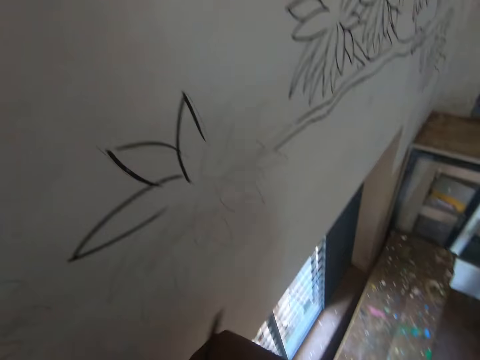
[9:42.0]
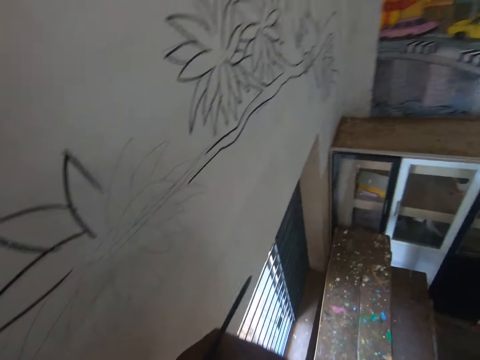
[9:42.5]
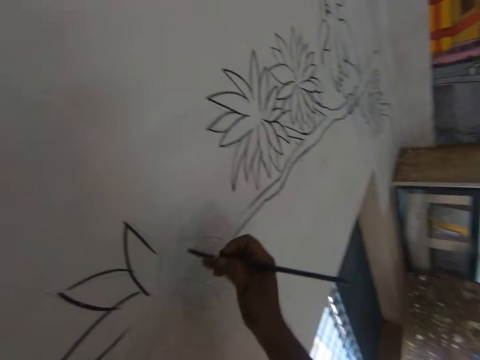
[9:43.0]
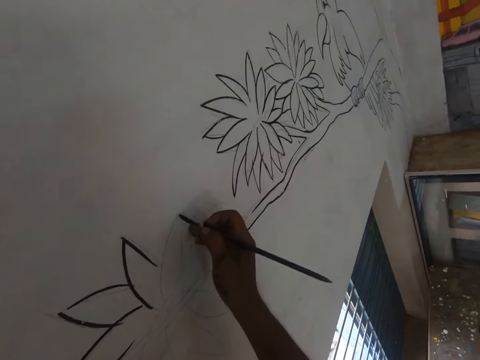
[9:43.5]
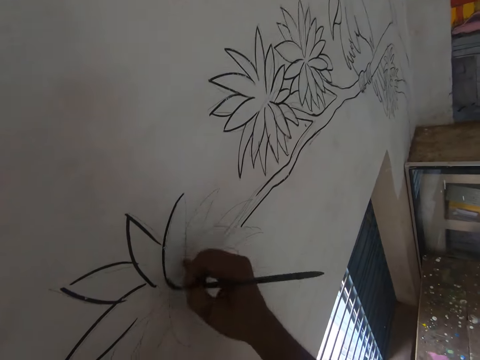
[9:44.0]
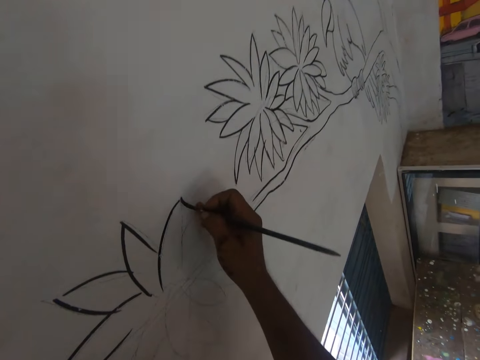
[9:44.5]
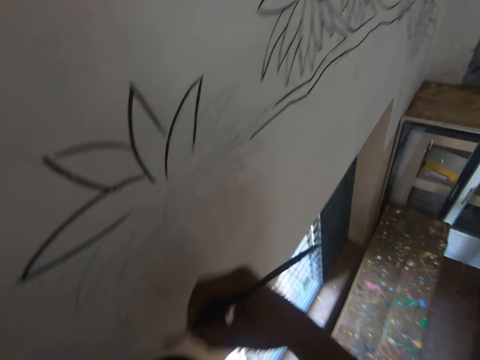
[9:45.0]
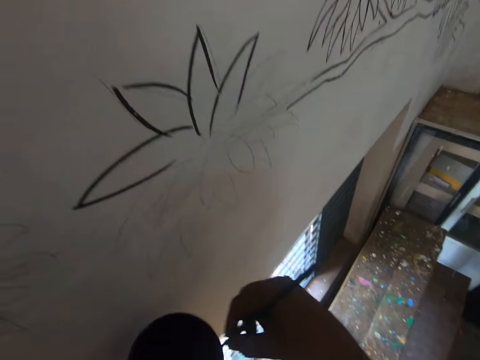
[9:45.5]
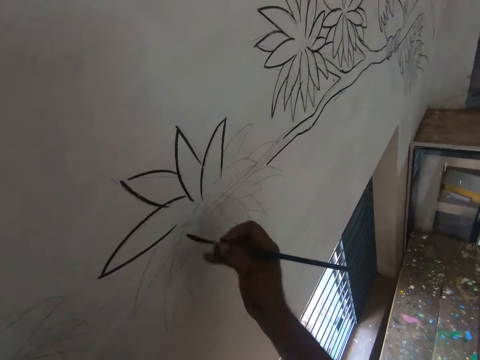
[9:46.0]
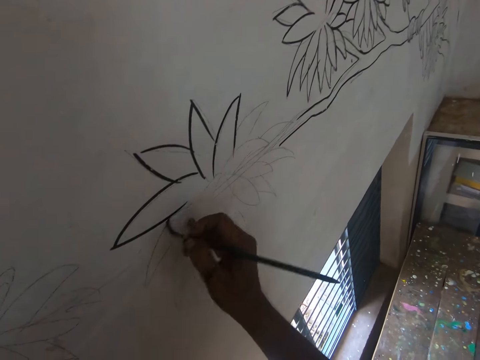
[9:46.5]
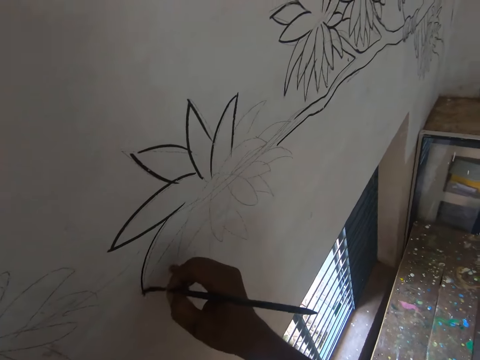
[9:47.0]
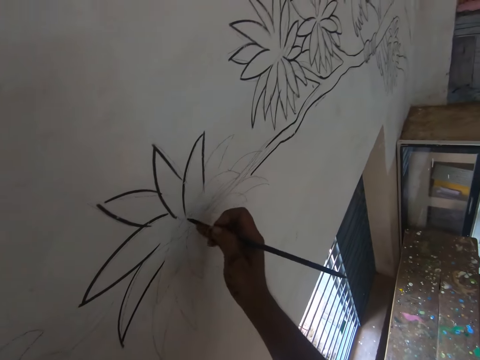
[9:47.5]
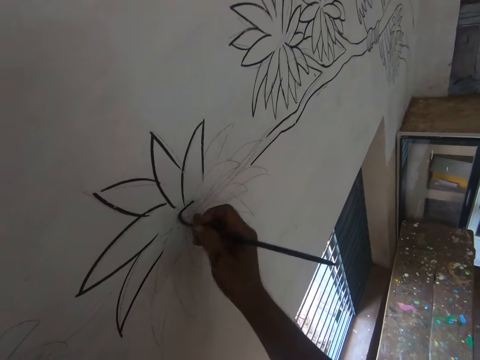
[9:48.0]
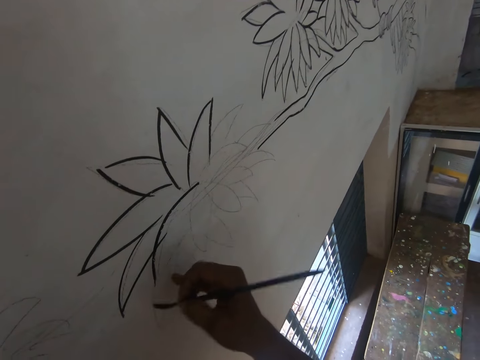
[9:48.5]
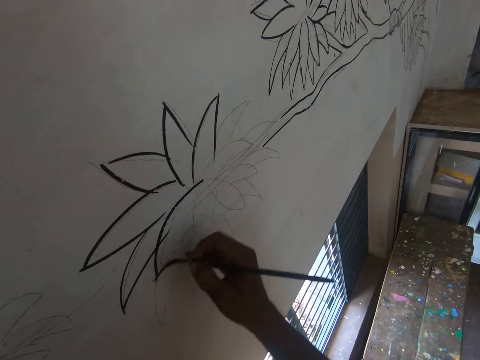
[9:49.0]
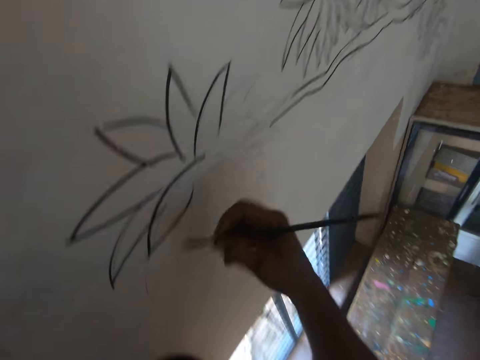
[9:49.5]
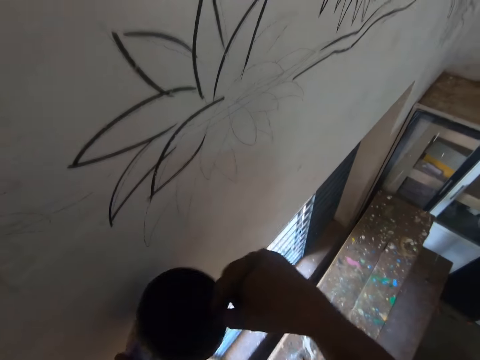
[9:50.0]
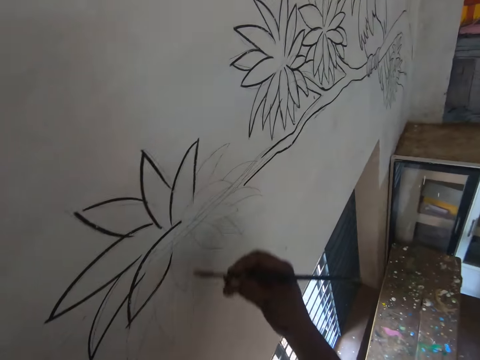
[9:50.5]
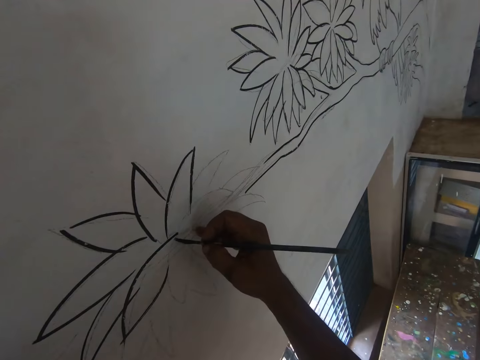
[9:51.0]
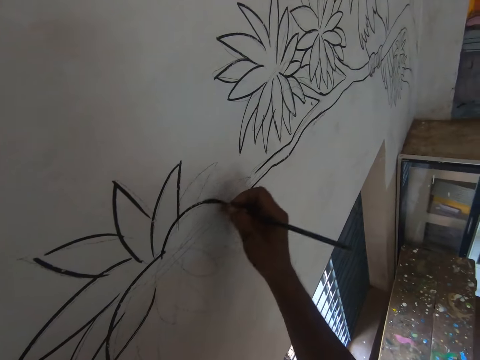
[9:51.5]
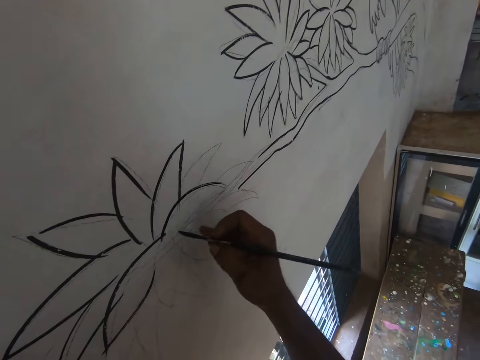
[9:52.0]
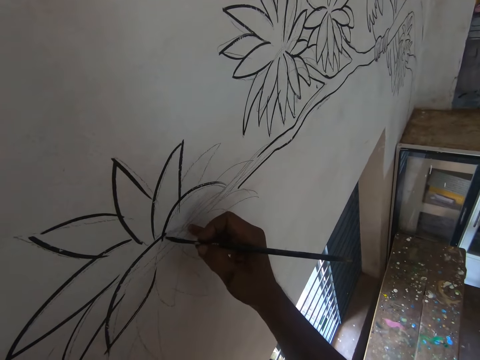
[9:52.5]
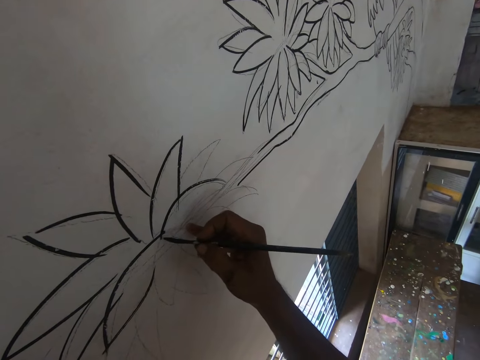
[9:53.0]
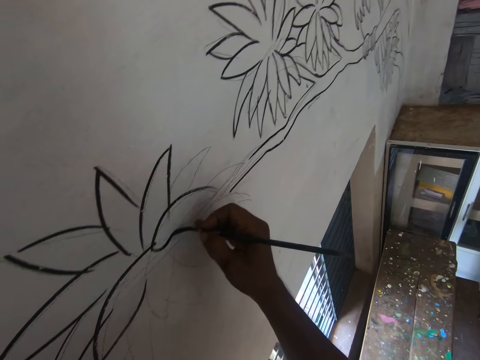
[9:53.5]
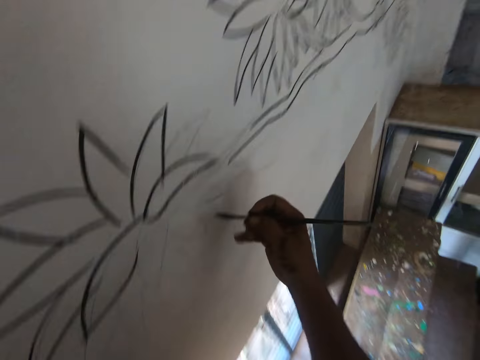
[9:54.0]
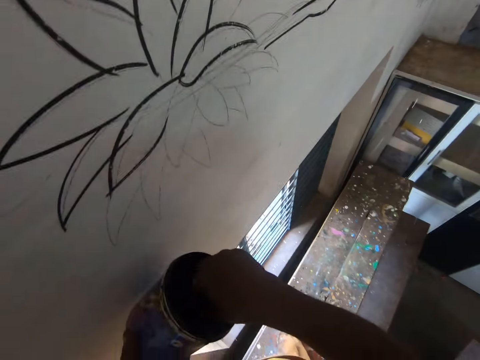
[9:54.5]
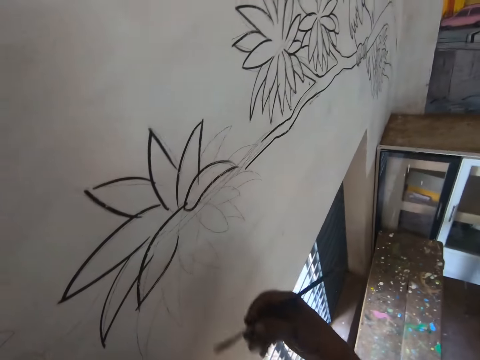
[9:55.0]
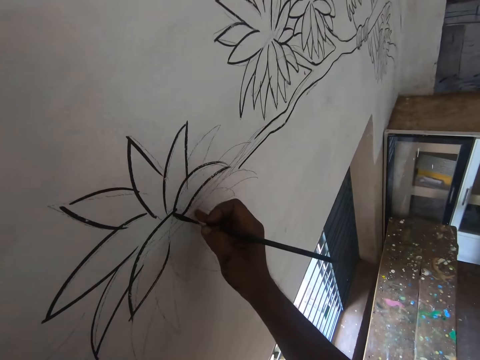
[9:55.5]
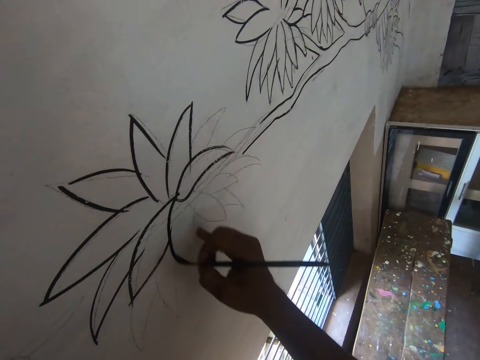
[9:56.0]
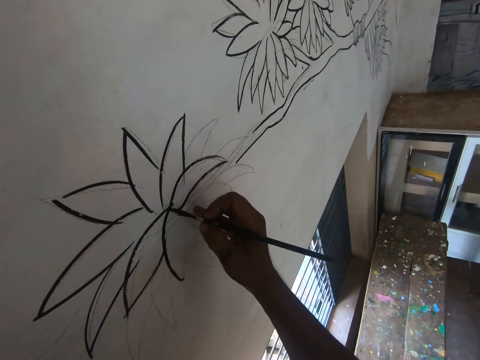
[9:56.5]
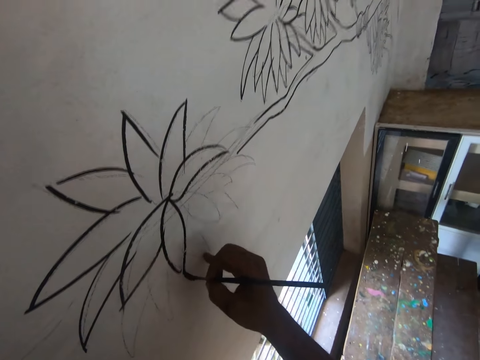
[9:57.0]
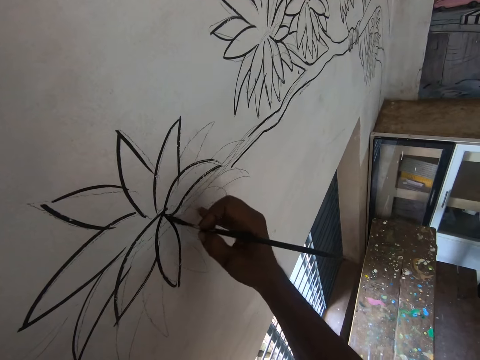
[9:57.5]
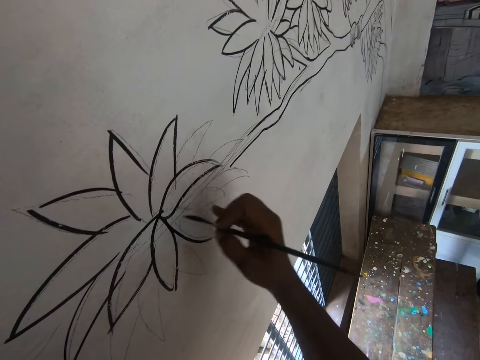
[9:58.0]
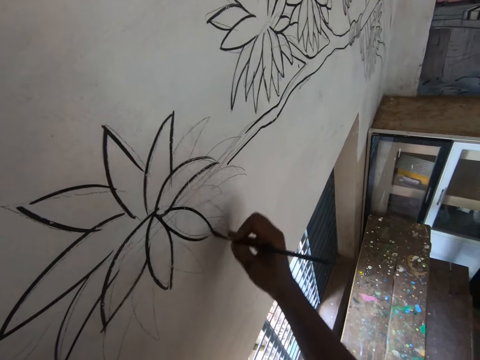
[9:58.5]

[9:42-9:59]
The camera wearer dips the brush in the paint. They draw an art with the paint brush. They dip the paint brush in the paint. They draw an art with the paint brush. They dip the paint brush in the paint. They draw an art with the paint brush. They dip the paint brush in the paint. They draw an art with the paint brush.

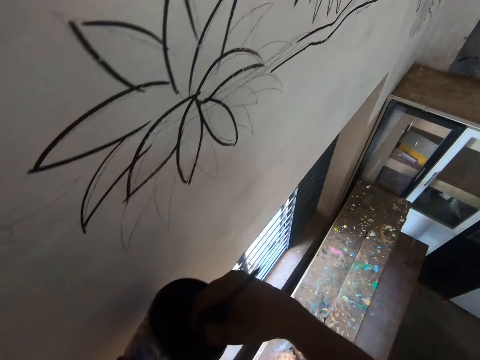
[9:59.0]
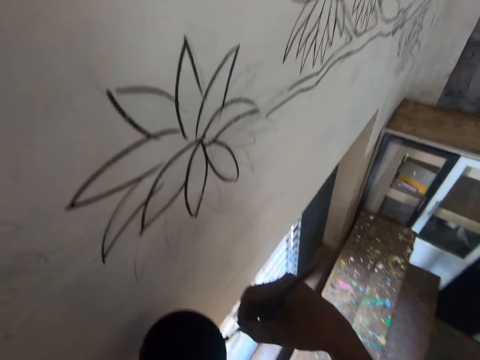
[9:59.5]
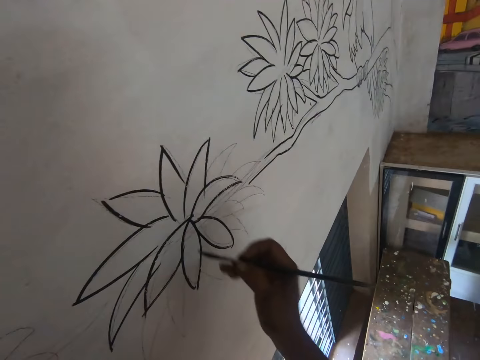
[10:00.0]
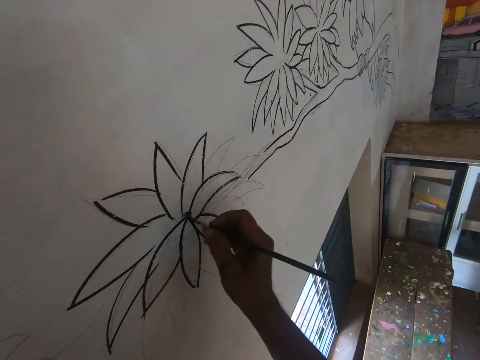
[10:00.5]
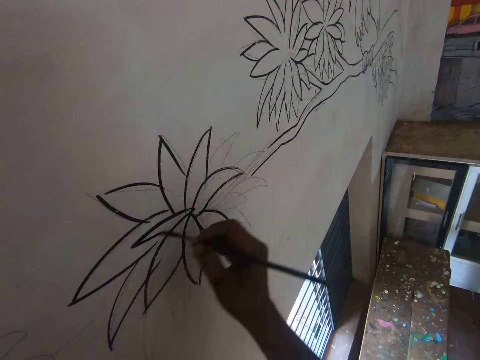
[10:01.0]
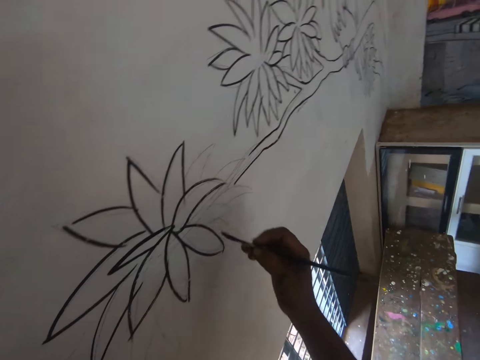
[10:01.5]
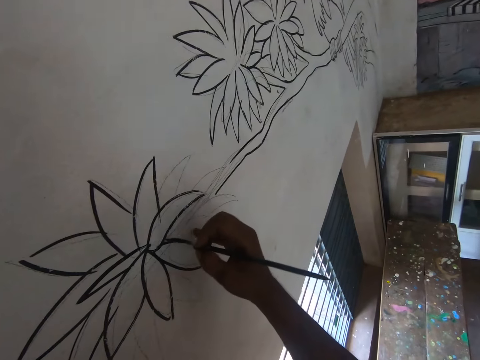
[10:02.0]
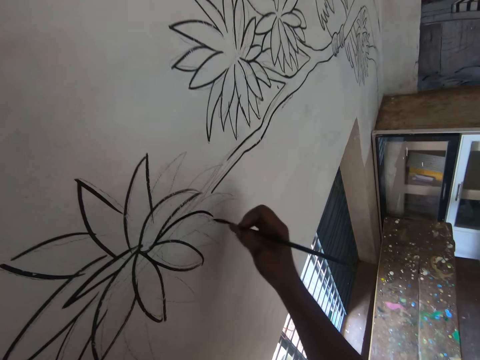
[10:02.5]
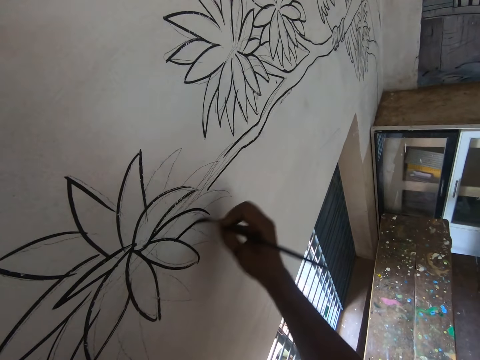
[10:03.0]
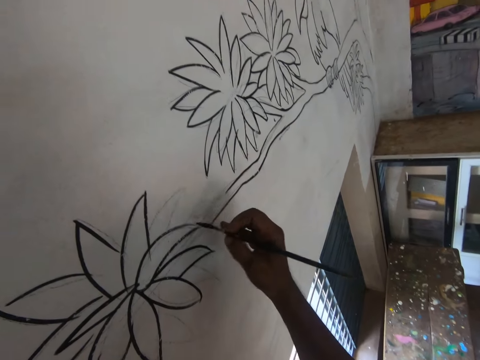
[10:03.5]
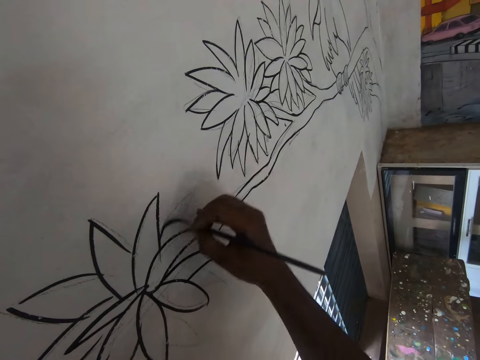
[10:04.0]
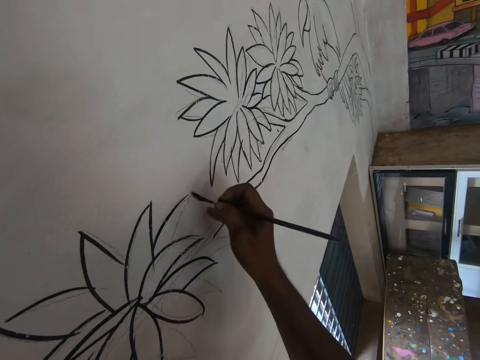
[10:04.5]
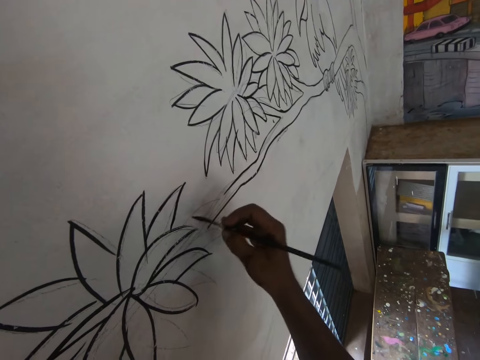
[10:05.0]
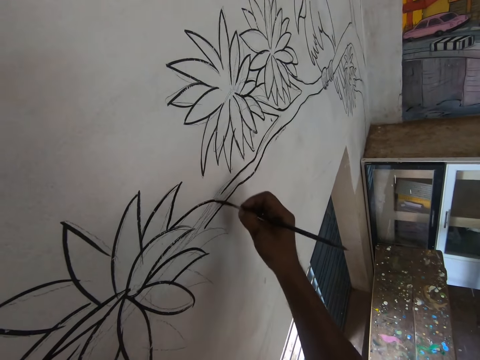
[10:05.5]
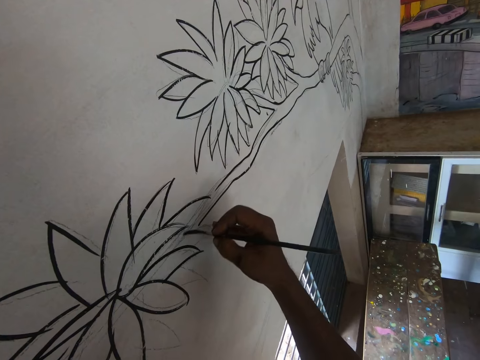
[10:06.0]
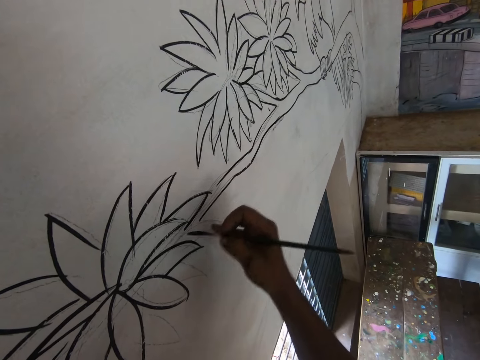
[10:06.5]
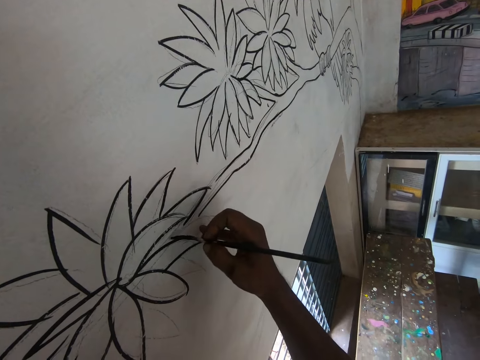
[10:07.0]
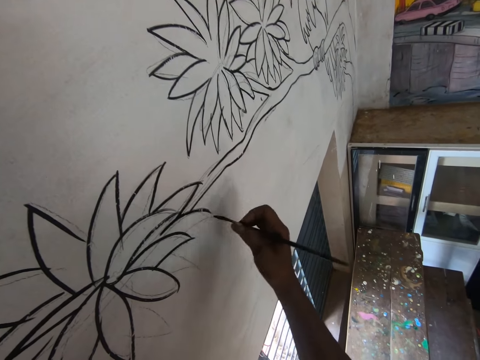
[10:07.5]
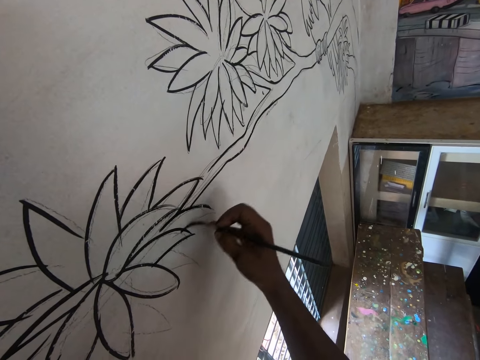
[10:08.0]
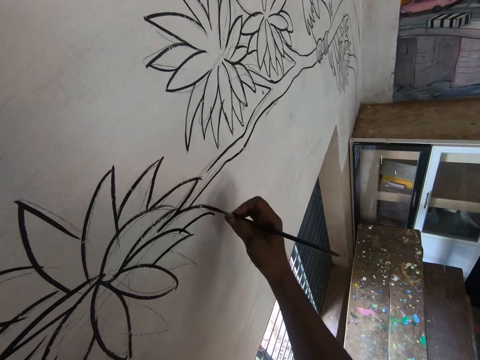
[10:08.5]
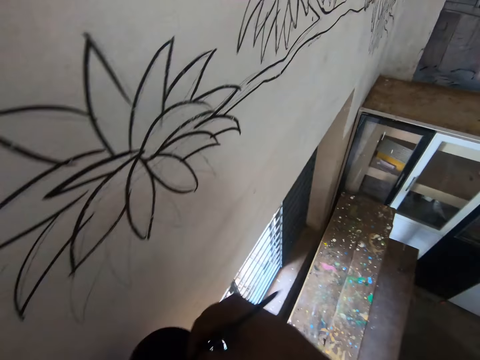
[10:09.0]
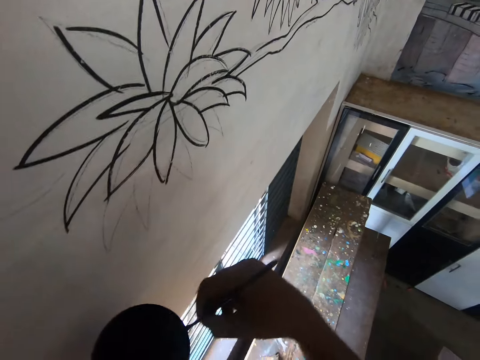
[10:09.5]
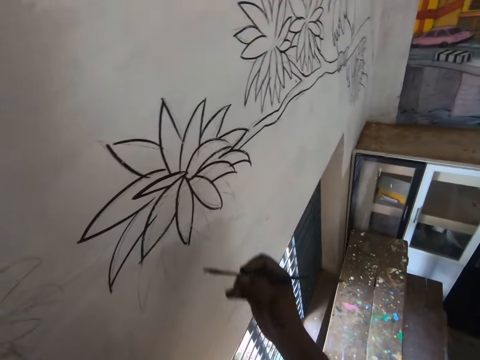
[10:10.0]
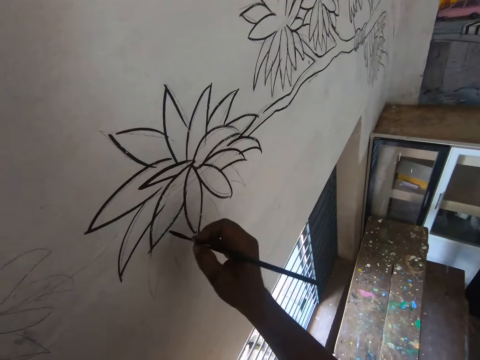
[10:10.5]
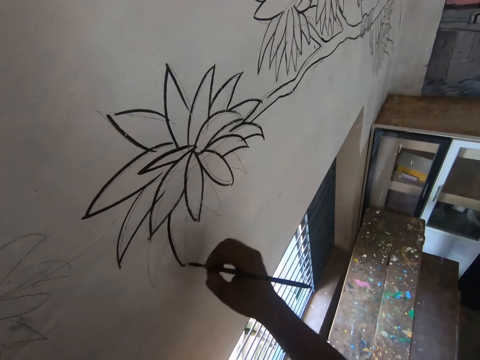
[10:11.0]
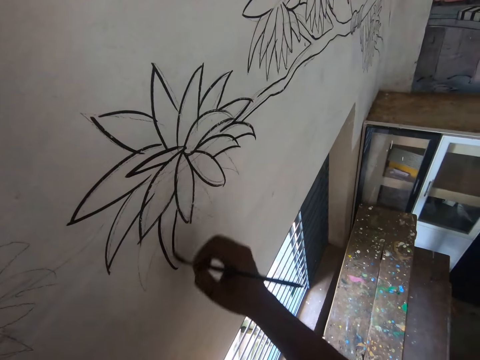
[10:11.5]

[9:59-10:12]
The camera wearer dips the paint brush in the paint. They draw an art with the paint brush. They dip the paint brush in the paint. They draw an art with the paint brush.
